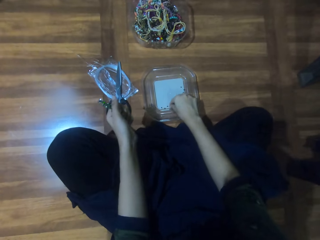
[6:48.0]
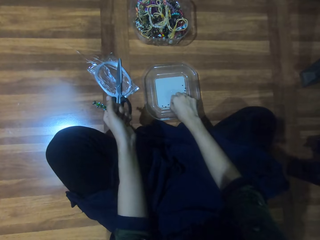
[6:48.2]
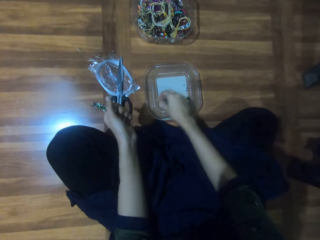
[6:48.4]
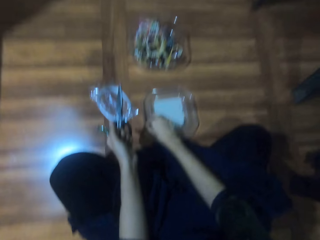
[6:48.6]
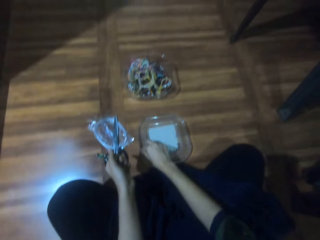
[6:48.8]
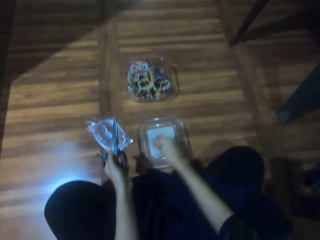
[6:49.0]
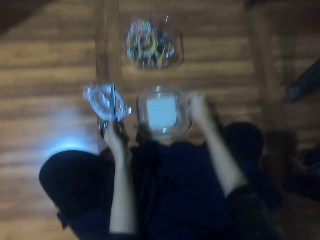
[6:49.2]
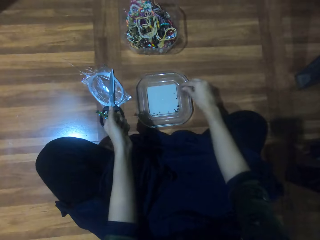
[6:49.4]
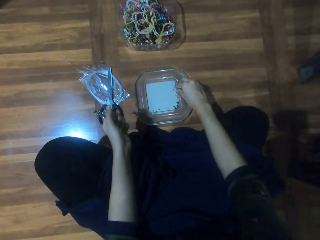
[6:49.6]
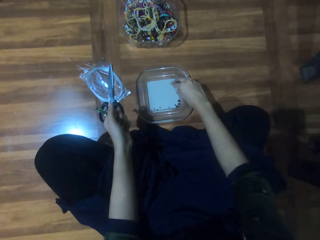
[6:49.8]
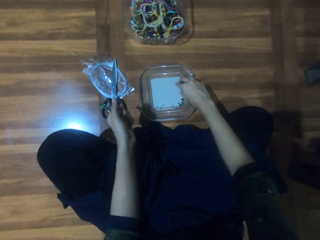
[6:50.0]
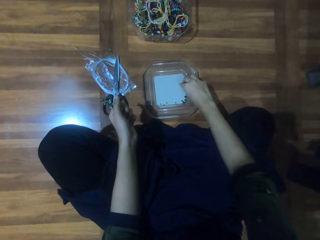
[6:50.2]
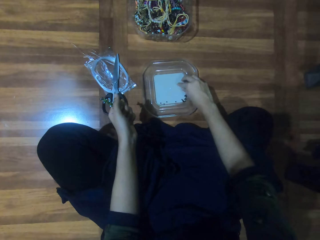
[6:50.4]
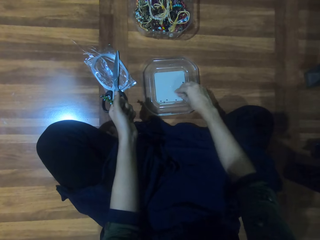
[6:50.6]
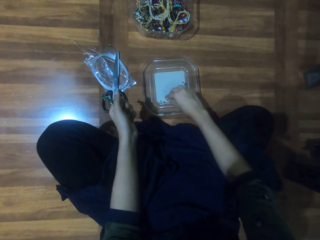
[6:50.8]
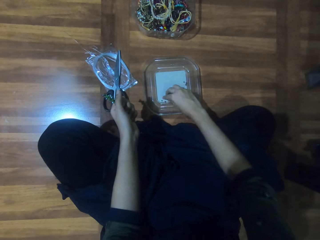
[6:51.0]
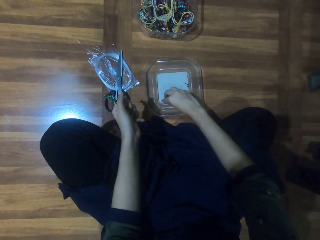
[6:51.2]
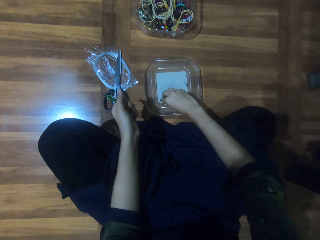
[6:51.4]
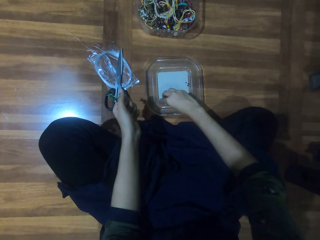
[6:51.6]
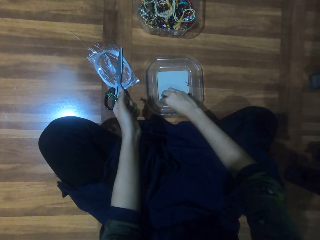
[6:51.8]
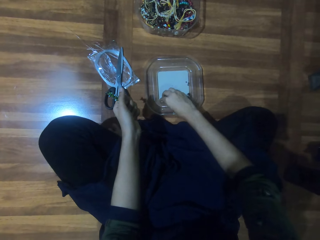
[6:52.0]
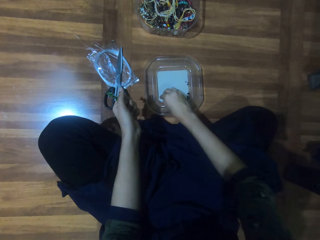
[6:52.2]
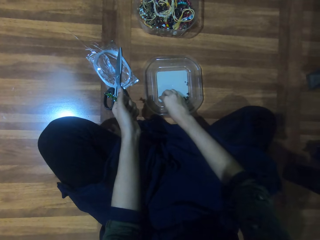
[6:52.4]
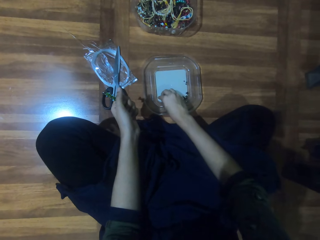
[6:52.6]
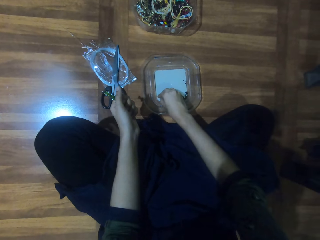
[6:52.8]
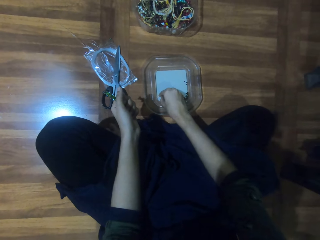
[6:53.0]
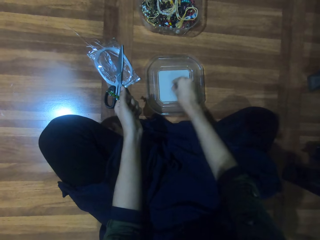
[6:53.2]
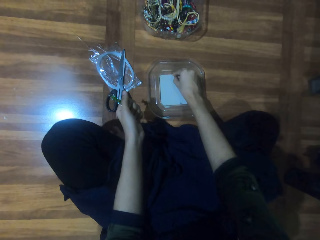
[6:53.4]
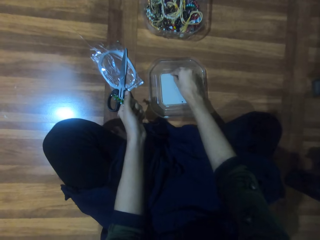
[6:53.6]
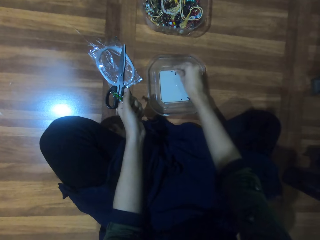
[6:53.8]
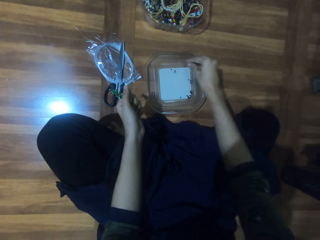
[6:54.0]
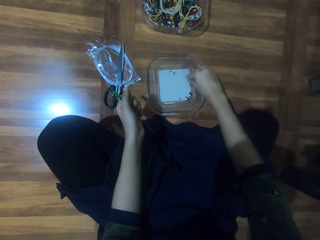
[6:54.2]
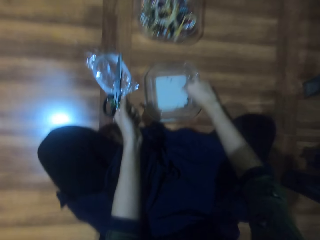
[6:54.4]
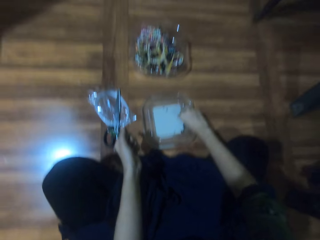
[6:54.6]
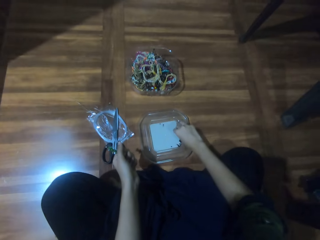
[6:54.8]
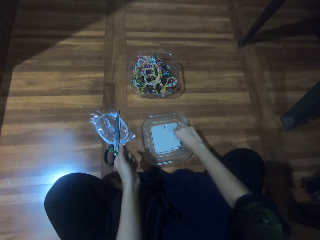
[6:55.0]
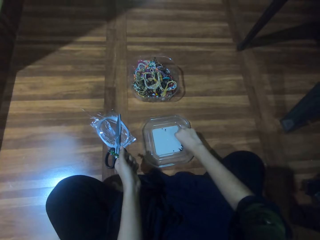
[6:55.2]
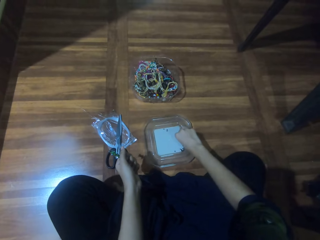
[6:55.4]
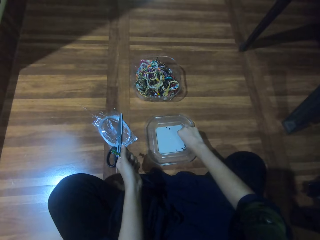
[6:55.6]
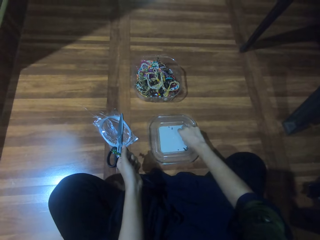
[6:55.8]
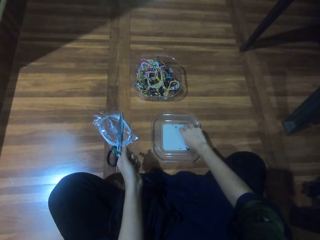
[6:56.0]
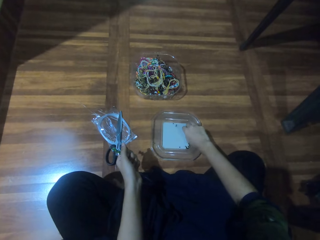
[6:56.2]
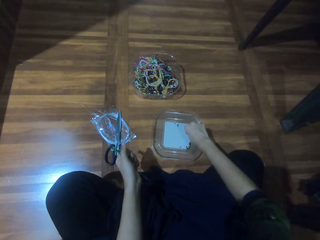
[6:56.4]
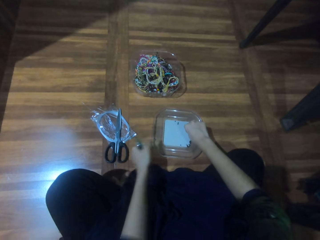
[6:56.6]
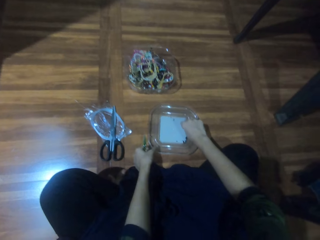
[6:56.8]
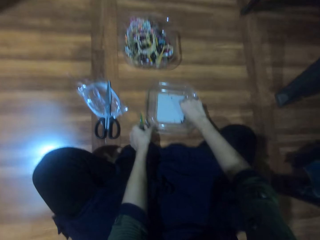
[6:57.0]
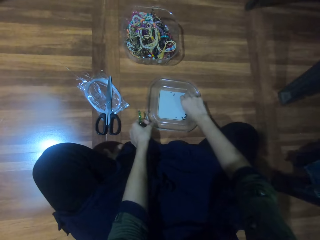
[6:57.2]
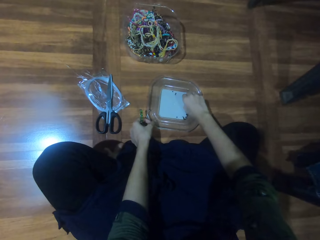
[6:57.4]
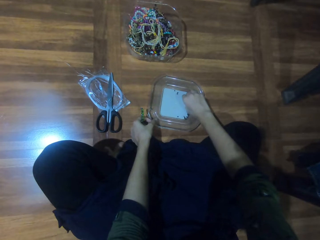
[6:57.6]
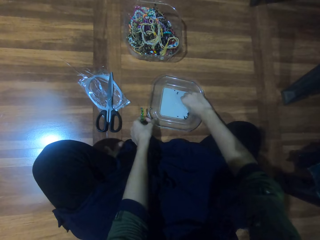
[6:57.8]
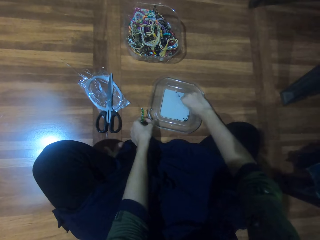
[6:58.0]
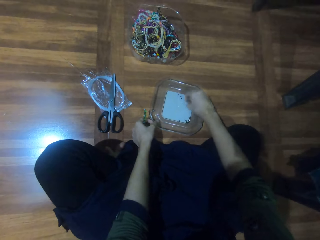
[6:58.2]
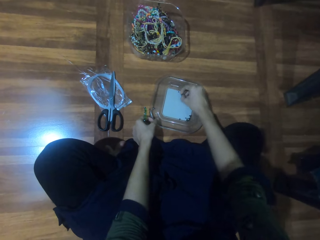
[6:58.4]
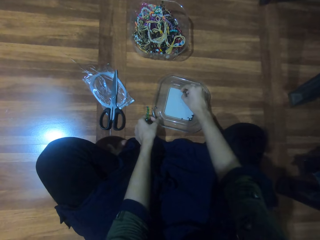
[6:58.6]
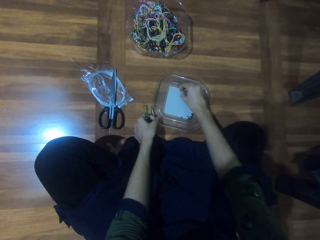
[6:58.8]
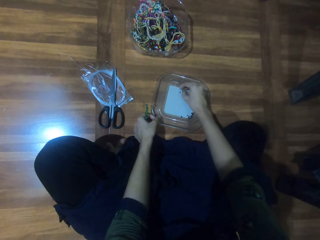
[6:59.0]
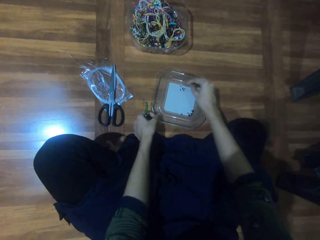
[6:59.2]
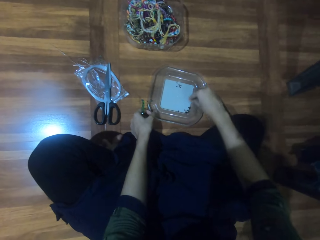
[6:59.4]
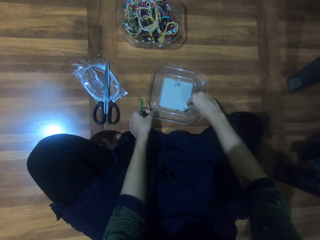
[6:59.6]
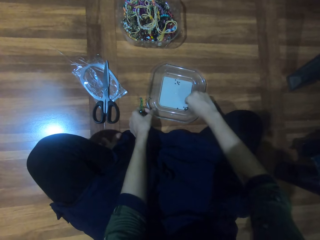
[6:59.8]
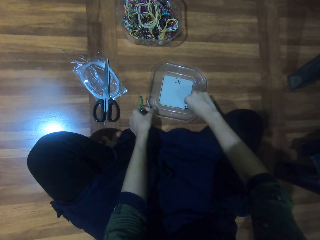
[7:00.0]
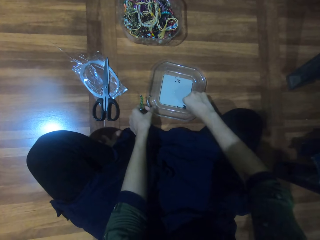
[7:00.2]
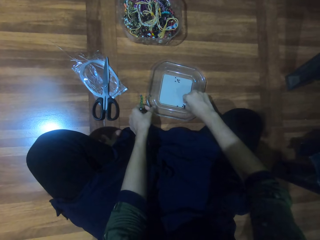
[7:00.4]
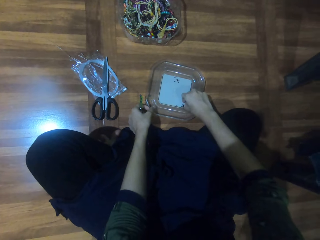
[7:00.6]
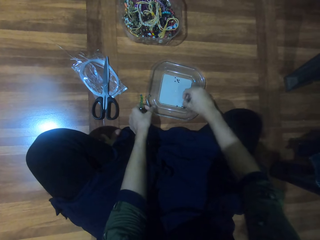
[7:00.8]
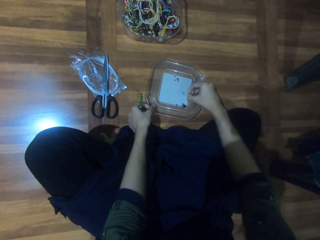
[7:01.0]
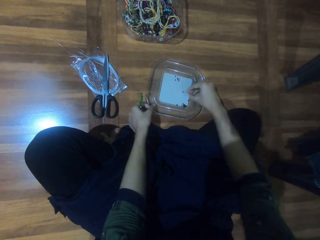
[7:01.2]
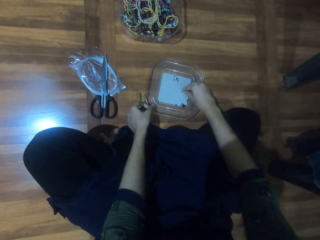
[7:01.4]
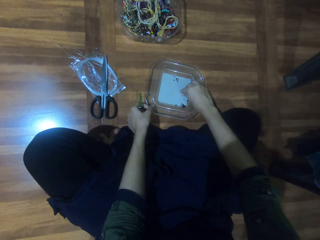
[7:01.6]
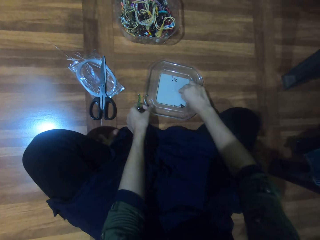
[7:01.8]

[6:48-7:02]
The camera wearer picks the beads on the lid and holds jewelry. They put the beads aside on the lid and hold the jewelry. They pick the beads on the lid and hold the jewelry. They put the beads aside on the lid and hold the jewelry. They pick the beads on the lid and hold the jewelry. They hold the lid on the floor, hold the jewelry and pick the beads on the lid. They put the beads aside on the lid, hold the lid on the floor and hold the jewelry. They hold the lid on the floor, pick the beads on the lid and hold the jewelry.

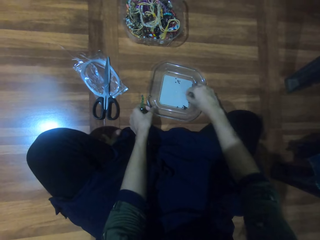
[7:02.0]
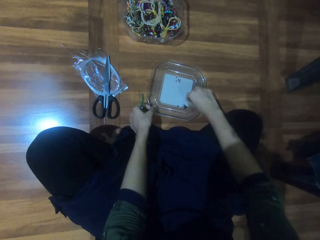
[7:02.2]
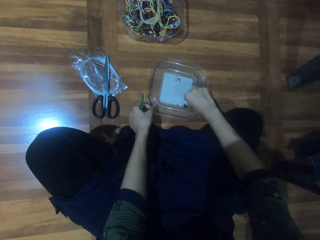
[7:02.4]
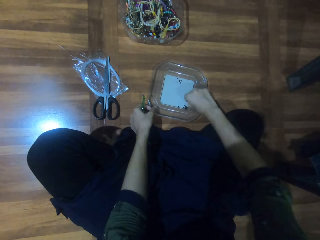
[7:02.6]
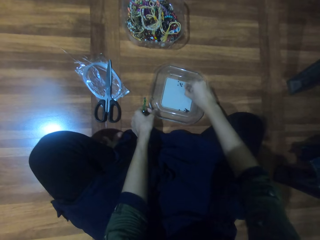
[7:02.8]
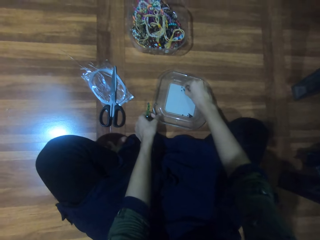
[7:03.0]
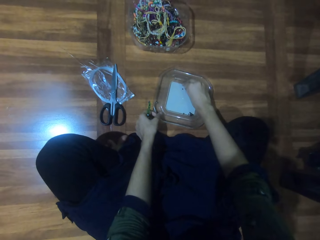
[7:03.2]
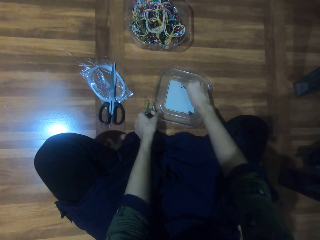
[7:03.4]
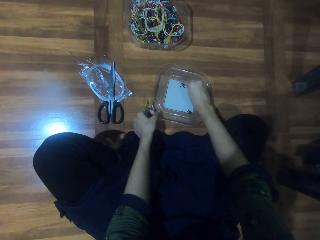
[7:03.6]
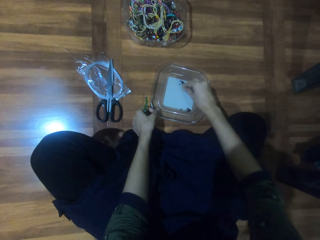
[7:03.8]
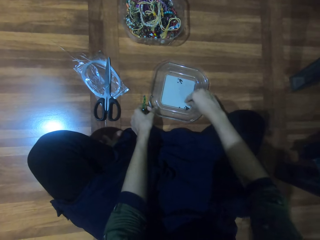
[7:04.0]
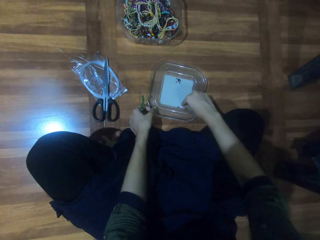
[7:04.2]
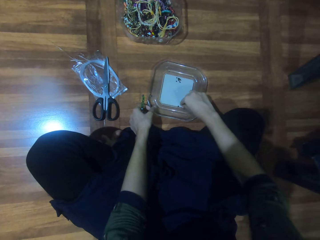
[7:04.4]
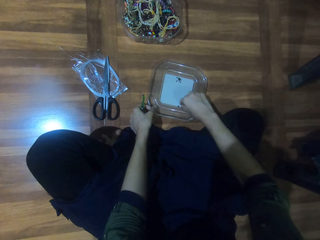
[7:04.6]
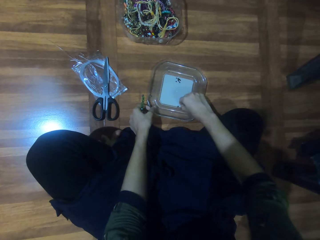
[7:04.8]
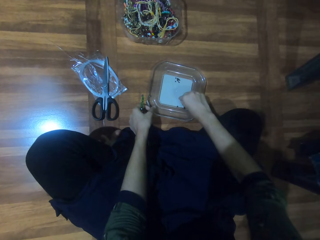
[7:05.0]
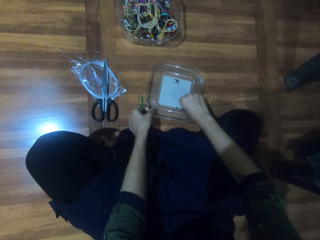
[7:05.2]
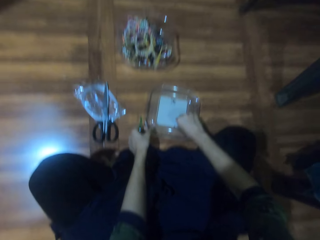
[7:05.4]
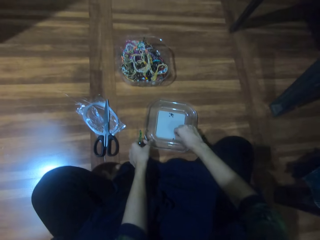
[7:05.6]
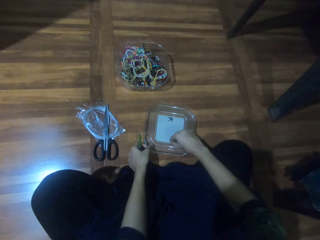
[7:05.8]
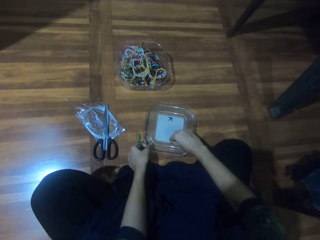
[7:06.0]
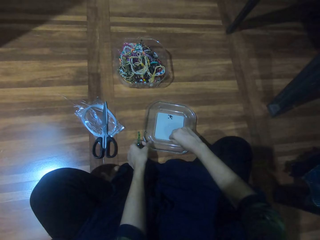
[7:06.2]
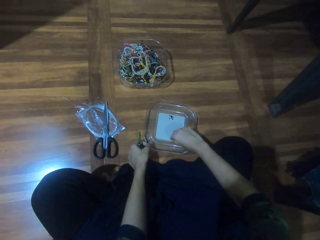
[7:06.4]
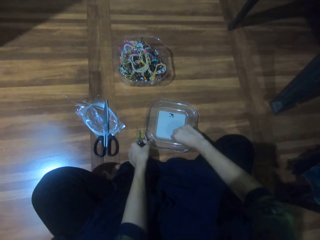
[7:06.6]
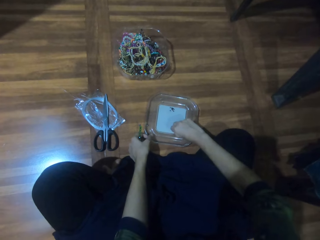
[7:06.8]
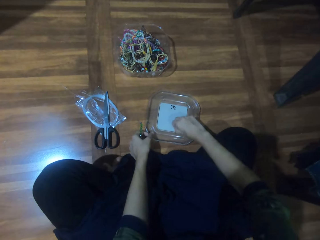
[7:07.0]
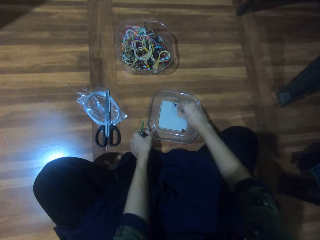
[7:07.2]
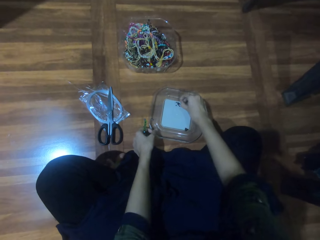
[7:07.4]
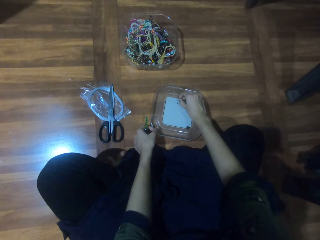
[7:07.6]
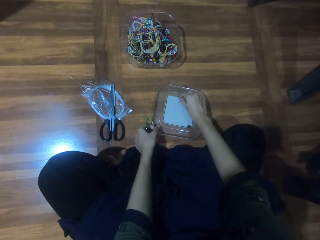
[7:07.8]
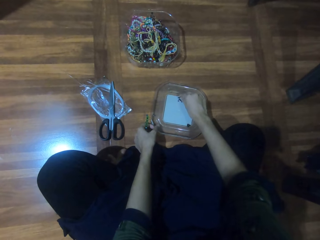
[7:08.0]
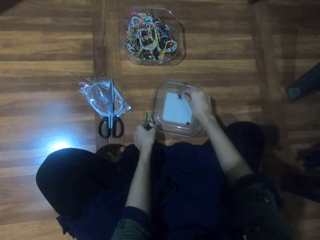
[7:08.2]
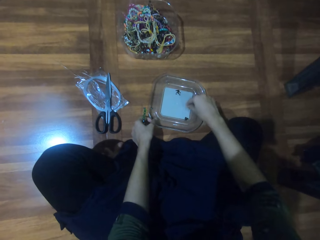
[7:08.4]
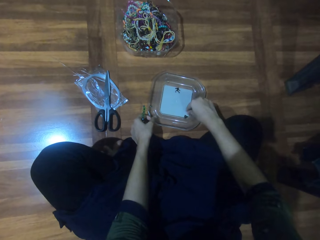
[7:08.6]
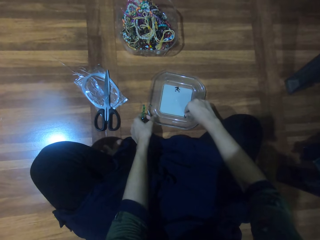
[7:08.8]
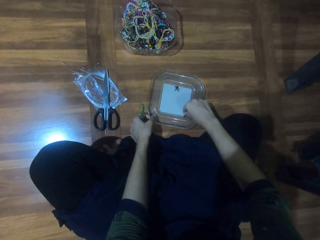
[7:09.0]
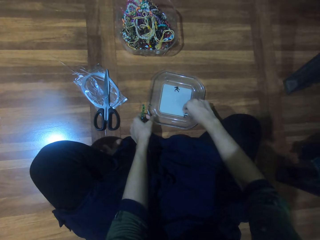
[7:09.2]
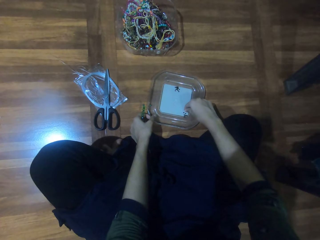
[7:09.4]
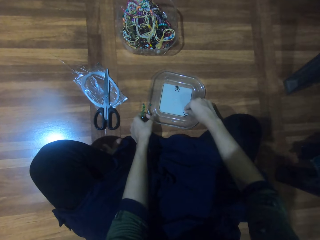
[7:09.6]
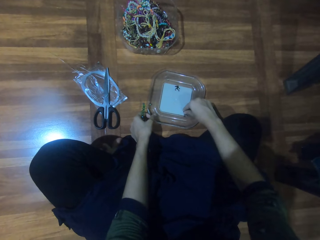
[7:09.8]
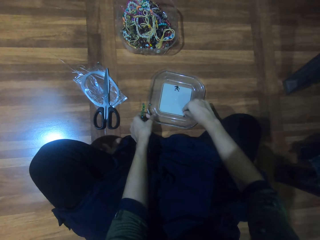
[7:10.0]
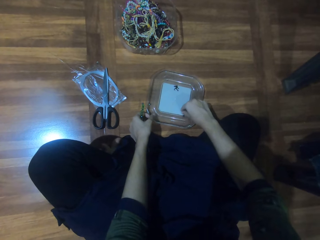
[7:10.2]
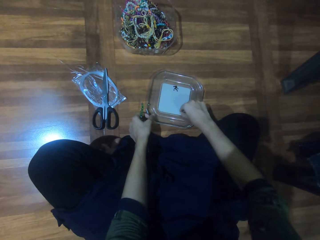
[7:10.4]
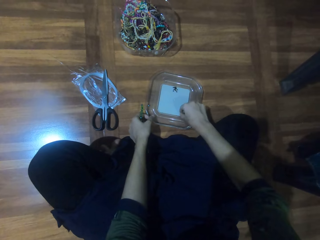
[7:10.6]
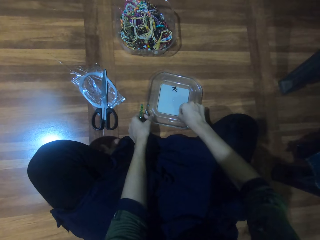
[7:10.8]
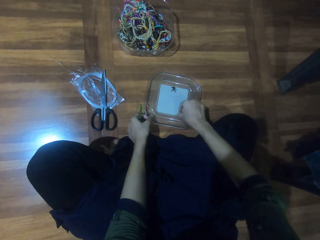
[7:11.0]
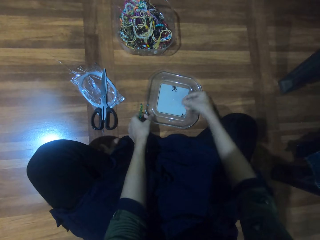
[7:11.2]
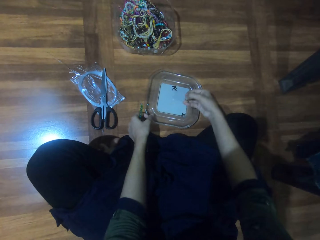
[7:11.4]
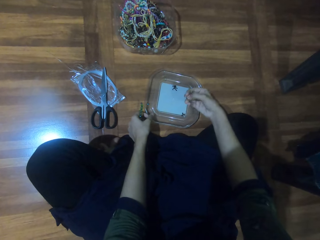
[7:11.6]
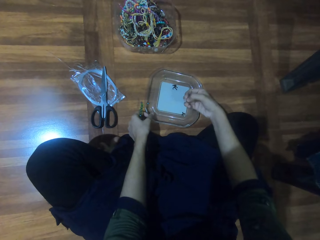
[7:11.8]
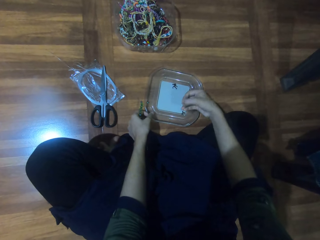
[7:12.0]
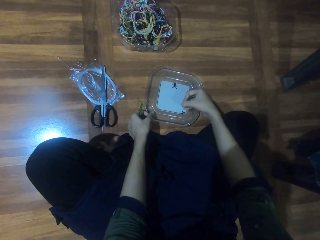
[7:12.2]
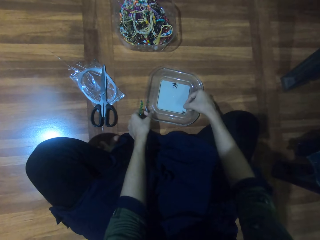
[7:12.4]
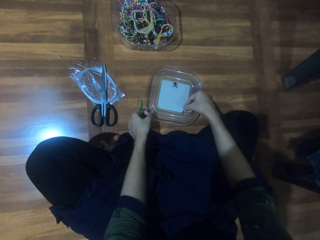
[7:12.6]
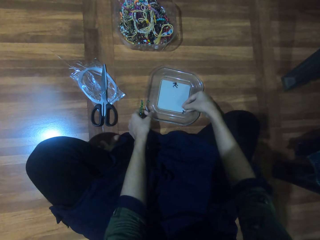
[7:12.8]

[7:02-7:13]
The camera wearer puts the beads aside on the lid, holds the lid on the floor and holds jewelry. They hold the jewelry again. They hold the lid on the floor and pick the beads on the lid. They hold the lid on the floor, put the beads aside on the lid and hold the jewelry. They hold the jewelry again. They pick the beads on the lid and hold the lid on the floor.
